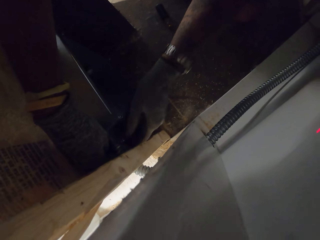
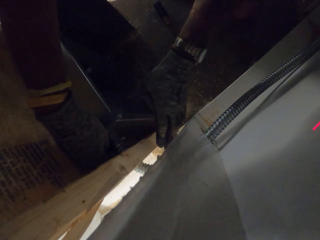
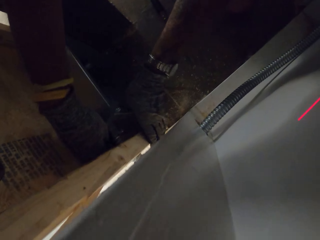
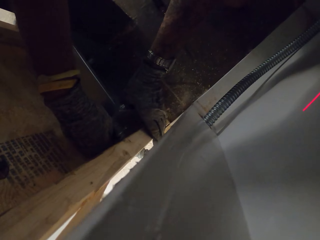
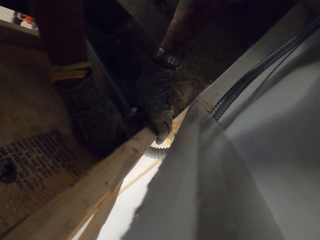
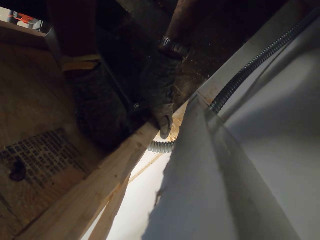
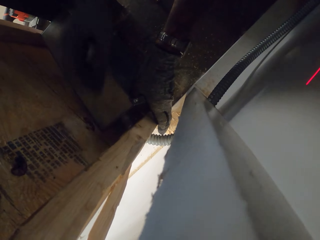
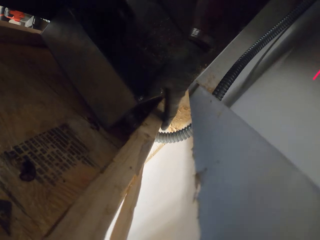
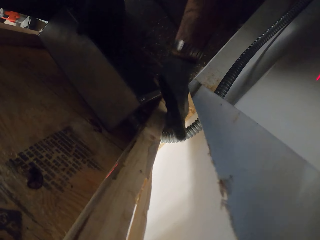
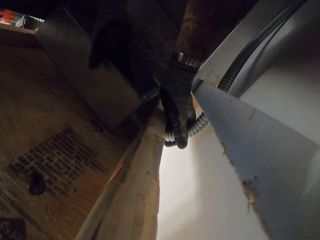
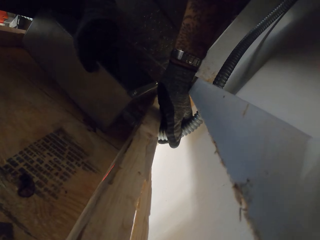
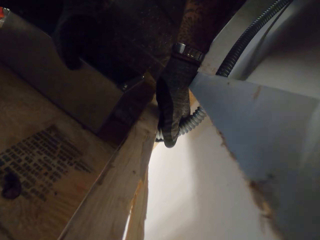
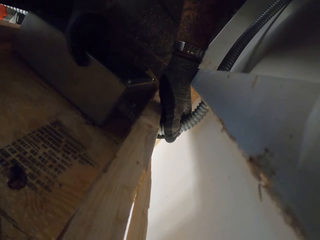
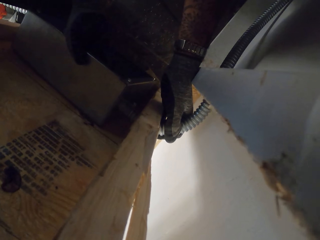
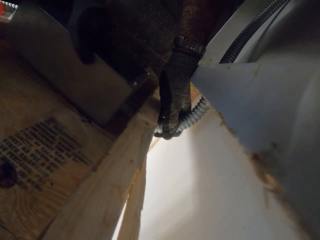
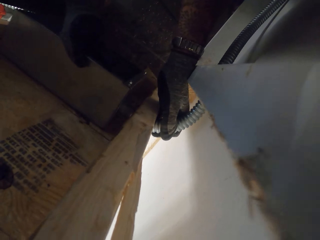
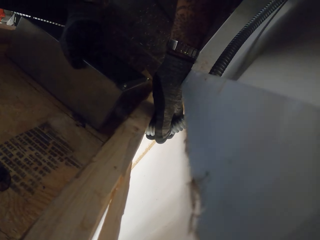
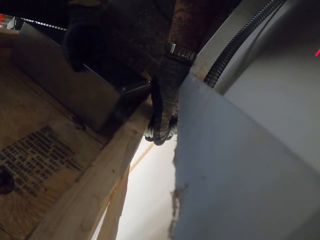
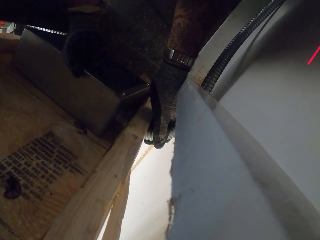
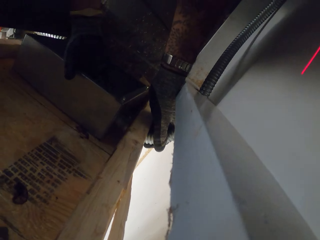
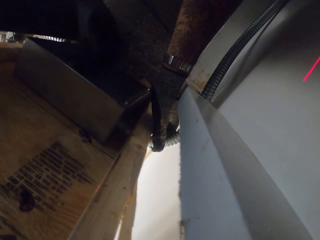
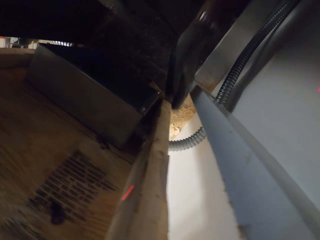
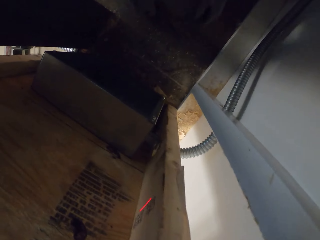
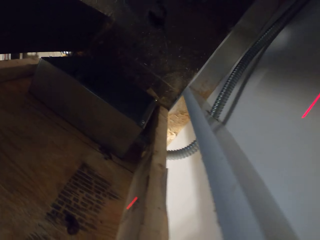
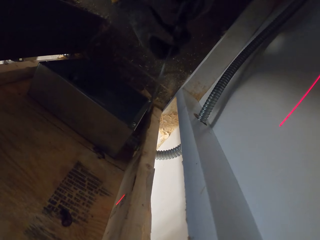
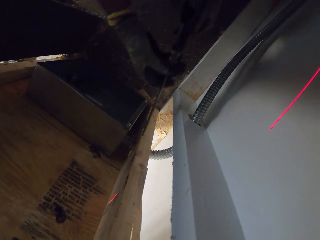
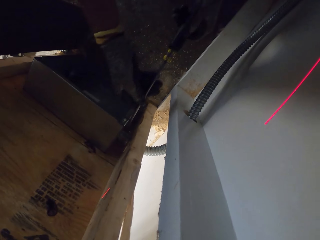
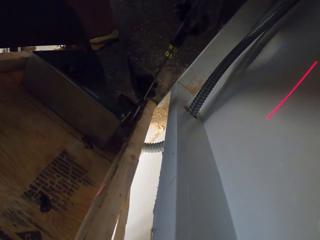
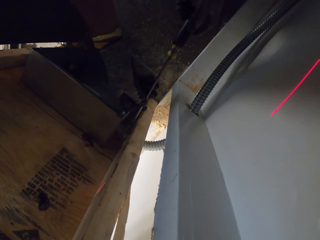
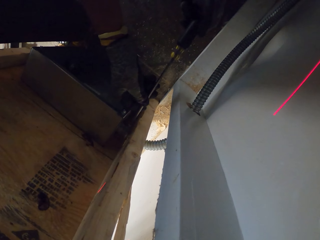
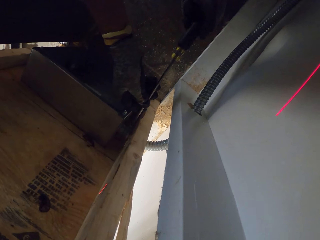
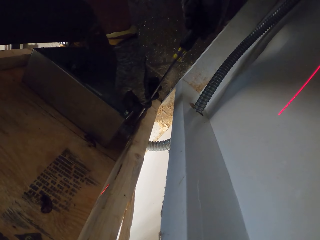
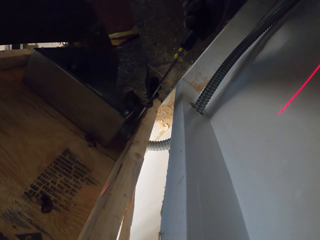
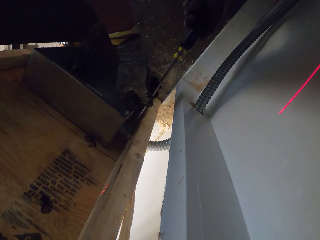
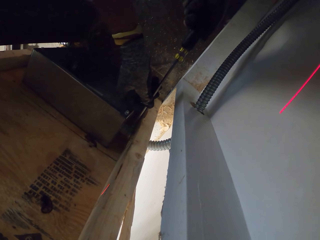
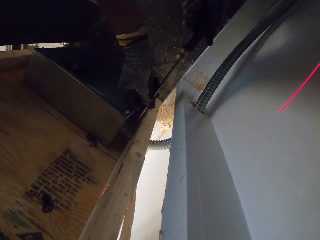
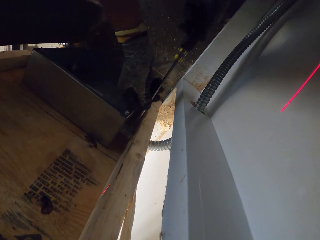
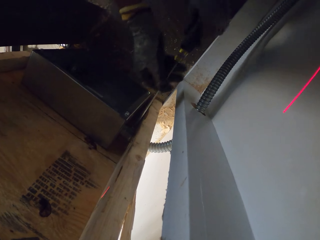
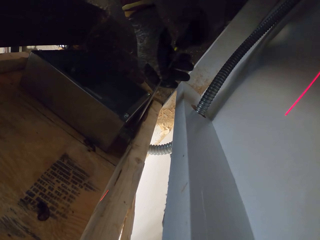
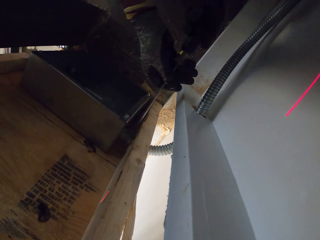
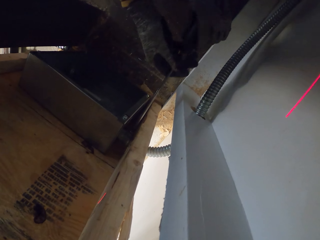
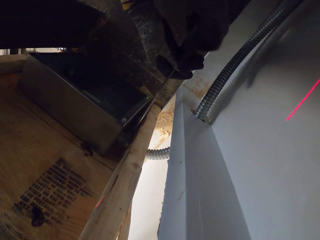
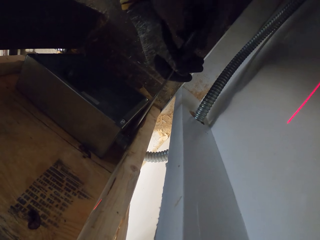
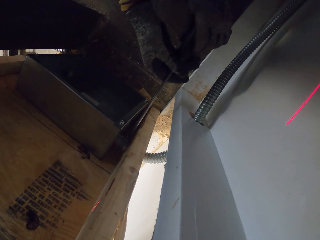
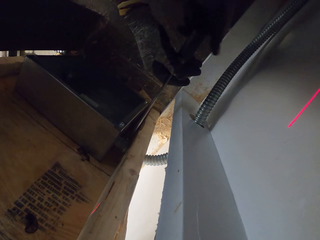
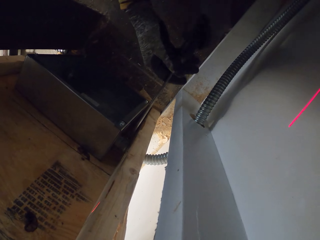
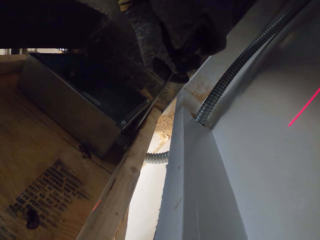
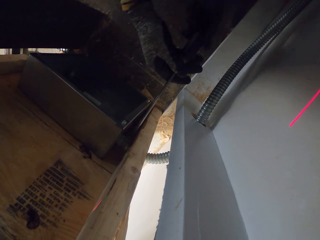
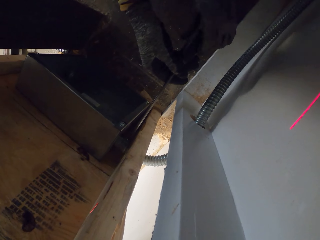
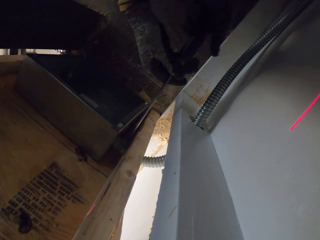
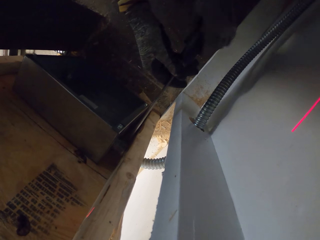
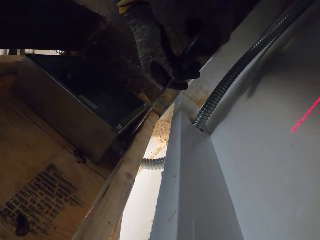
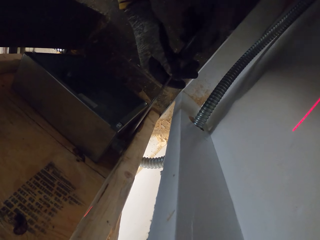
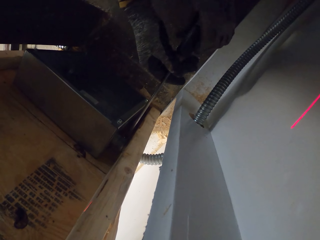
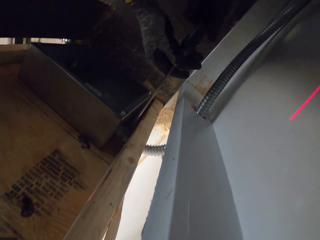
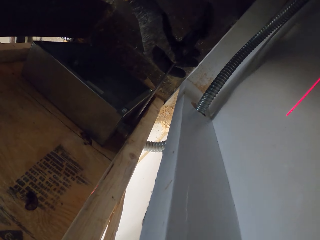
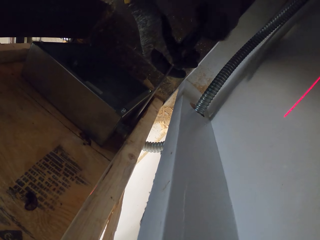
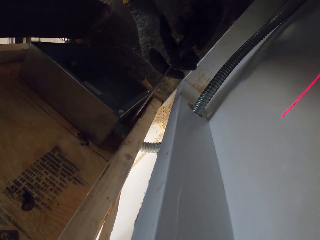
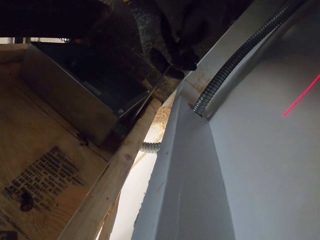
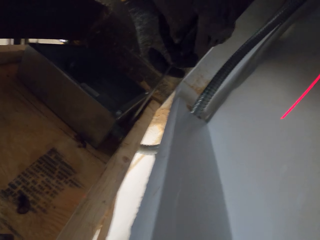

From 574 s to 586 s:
The camera wearer moves the metal box and holds the pipe. They open the screwdriver.

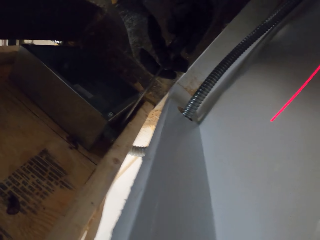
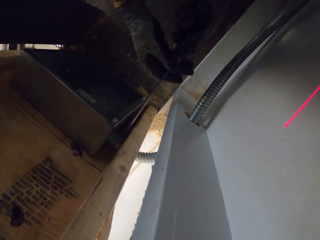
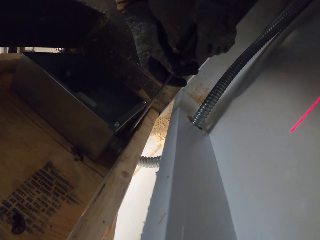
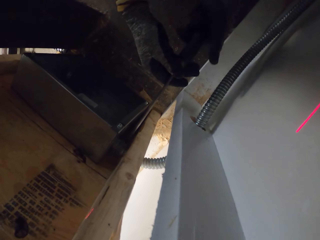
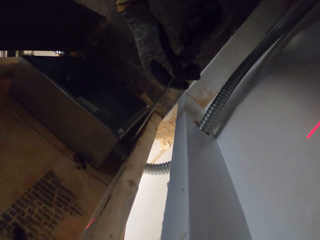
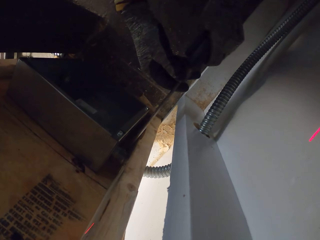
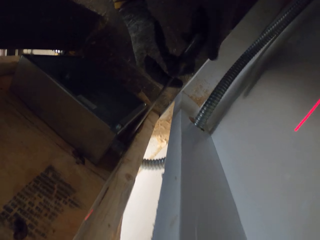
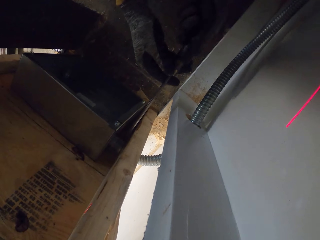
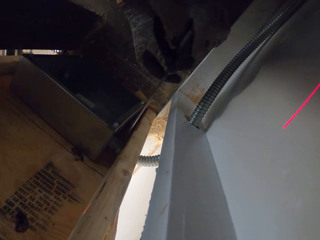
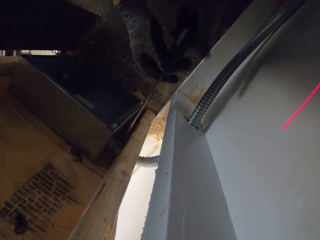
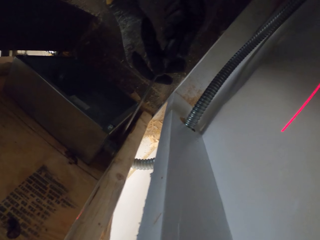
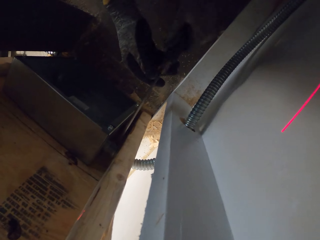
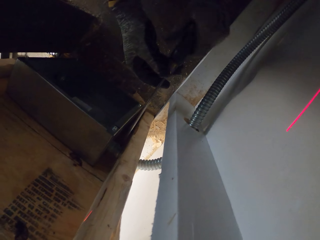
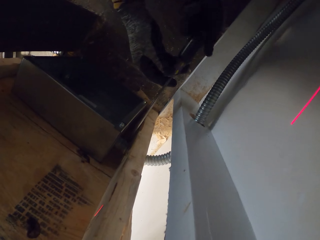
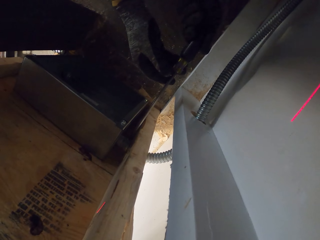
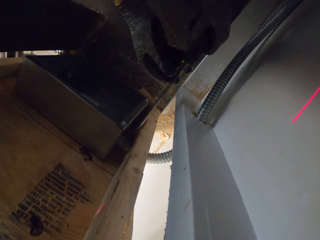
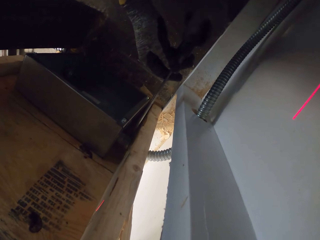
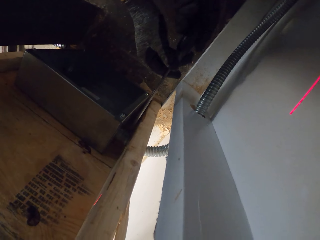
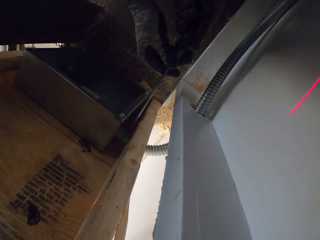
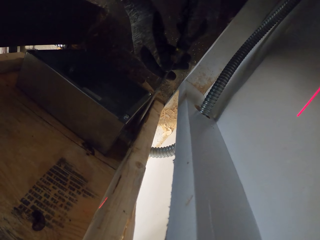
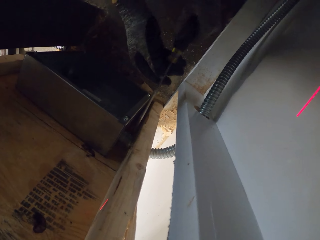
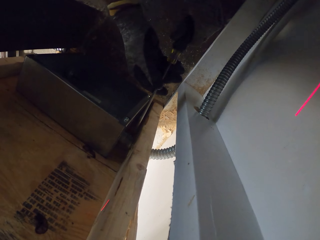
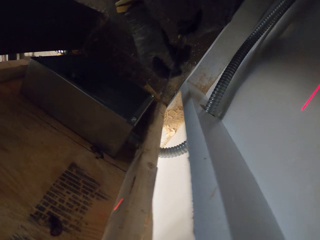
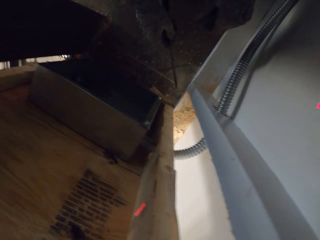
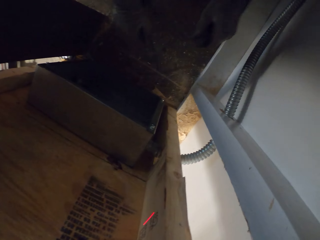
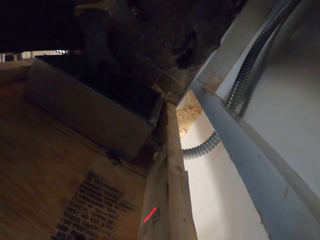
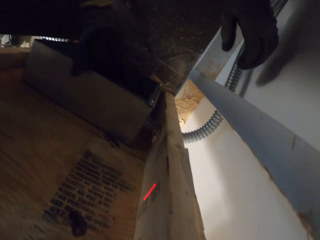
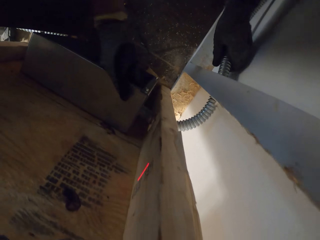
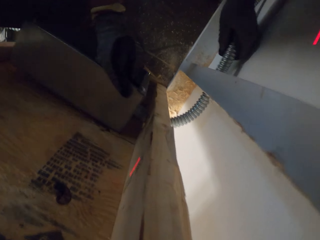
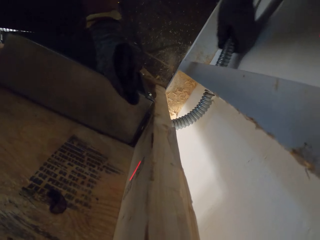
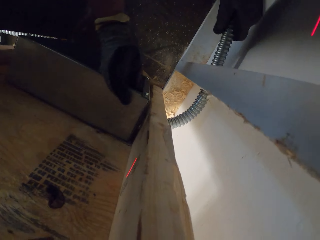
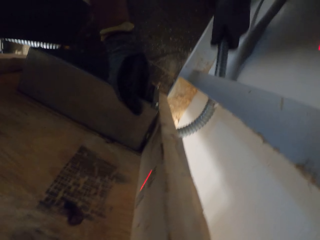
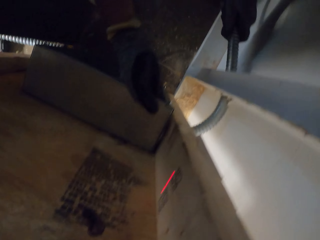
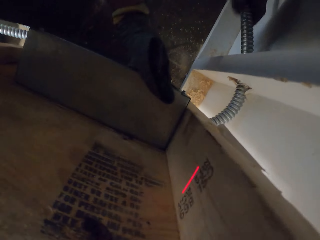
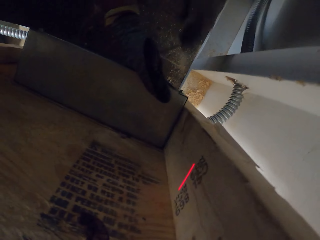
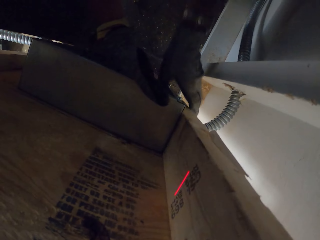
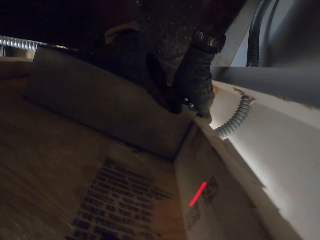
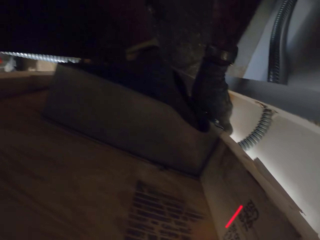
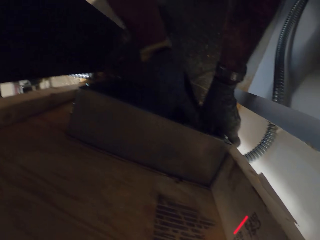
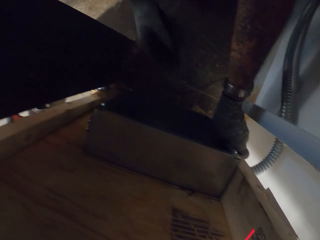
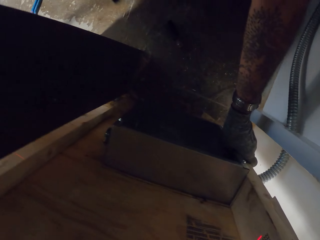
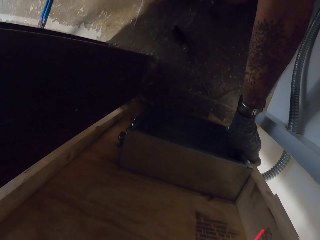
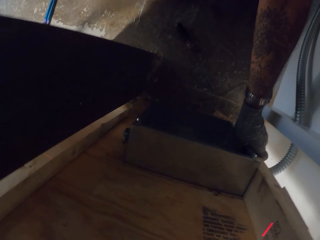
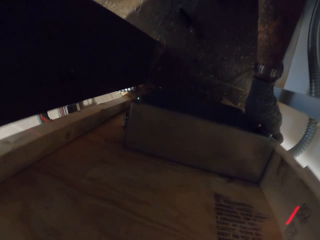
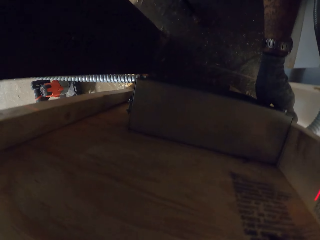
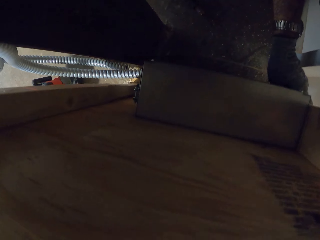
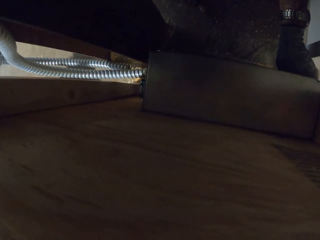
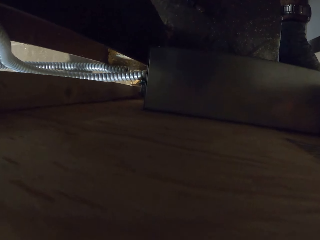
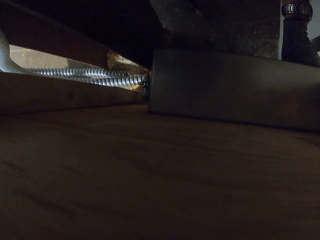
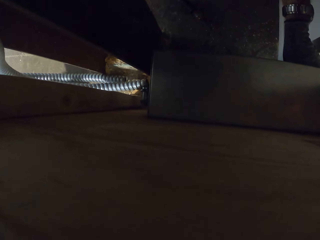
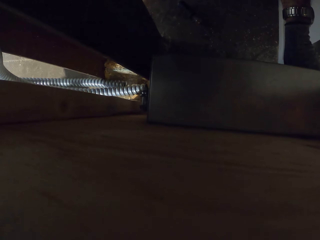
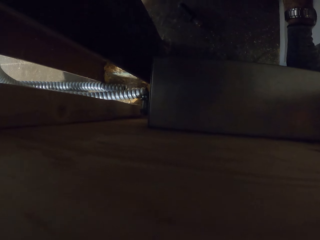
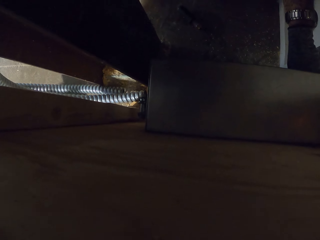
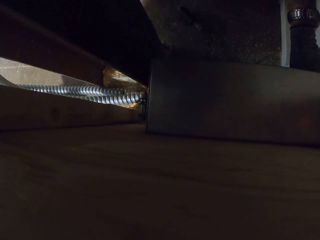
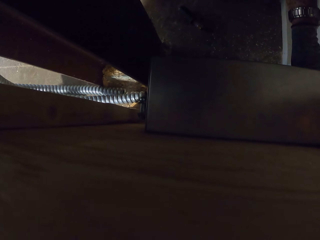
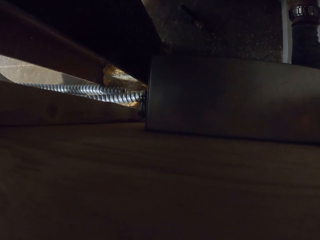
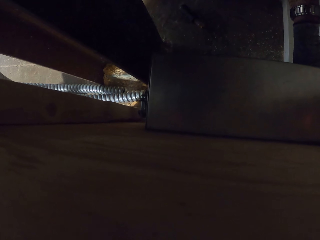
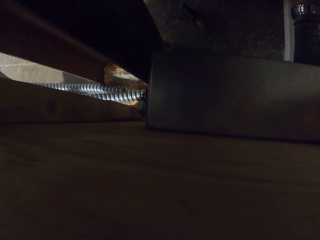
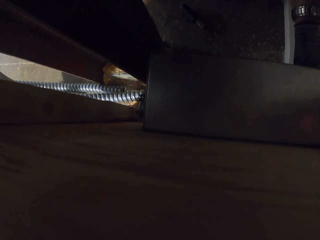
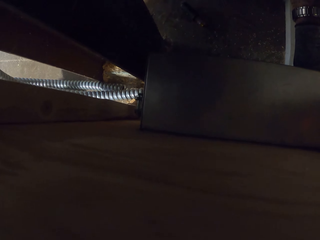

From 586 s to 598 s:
The camera wearer pulls the pipe and holds the metal box.
